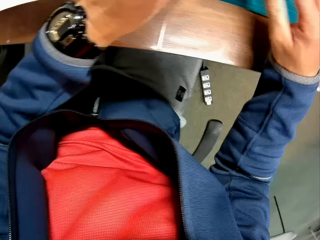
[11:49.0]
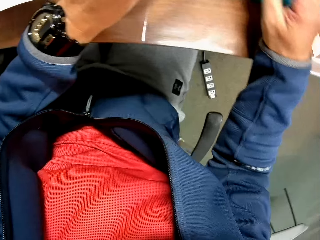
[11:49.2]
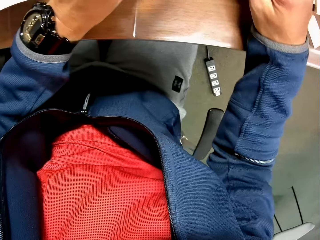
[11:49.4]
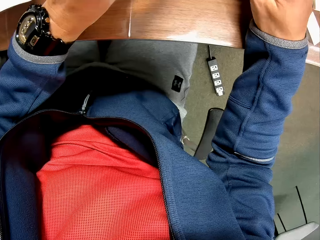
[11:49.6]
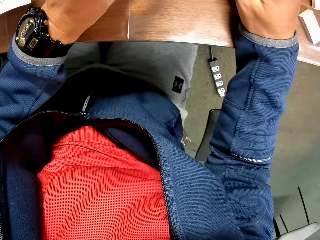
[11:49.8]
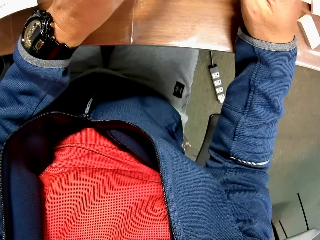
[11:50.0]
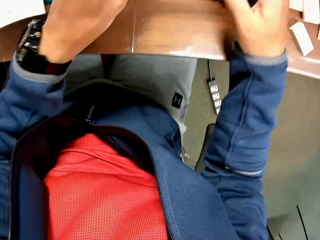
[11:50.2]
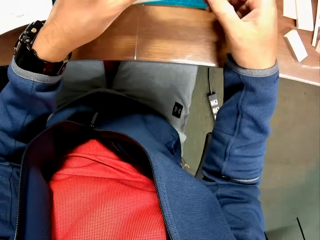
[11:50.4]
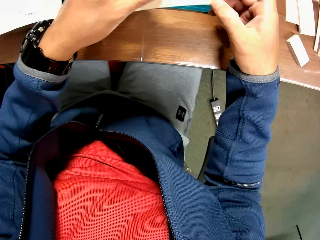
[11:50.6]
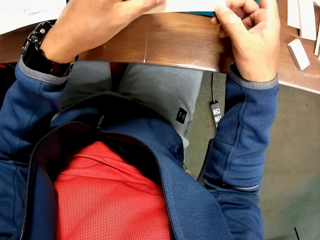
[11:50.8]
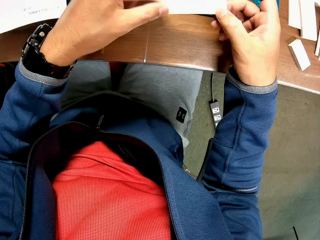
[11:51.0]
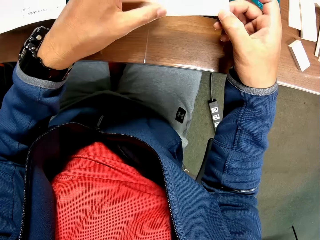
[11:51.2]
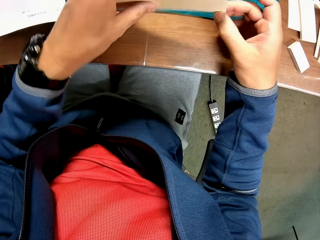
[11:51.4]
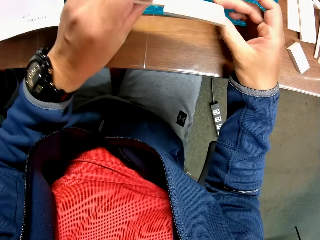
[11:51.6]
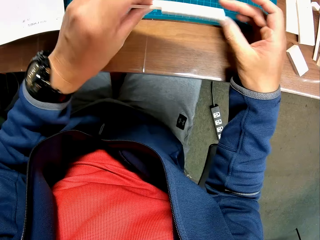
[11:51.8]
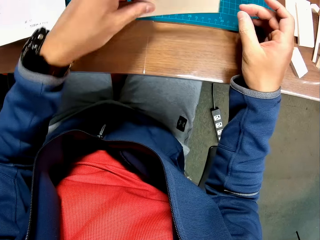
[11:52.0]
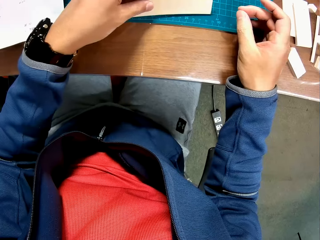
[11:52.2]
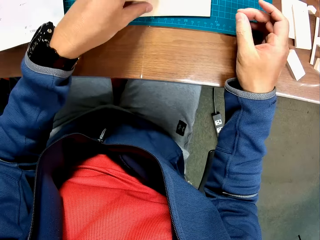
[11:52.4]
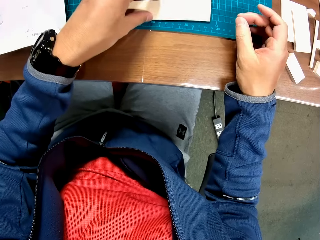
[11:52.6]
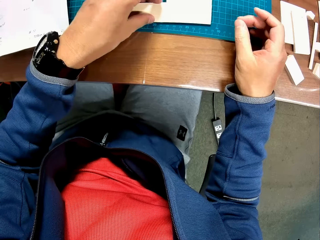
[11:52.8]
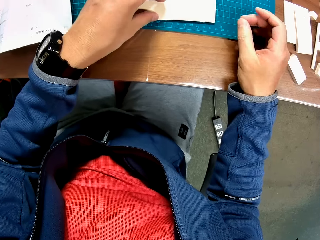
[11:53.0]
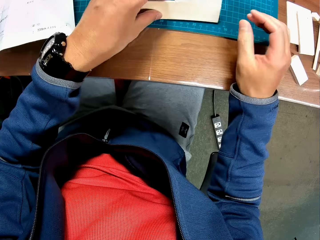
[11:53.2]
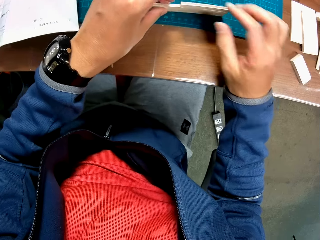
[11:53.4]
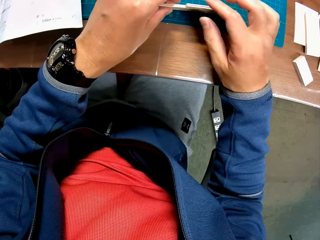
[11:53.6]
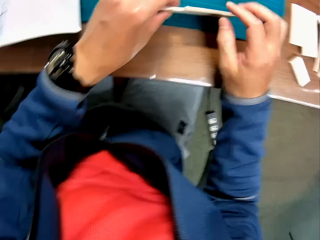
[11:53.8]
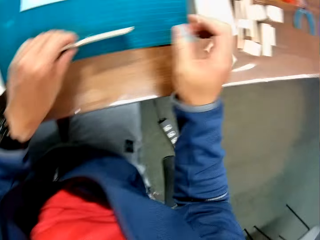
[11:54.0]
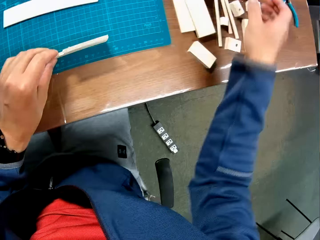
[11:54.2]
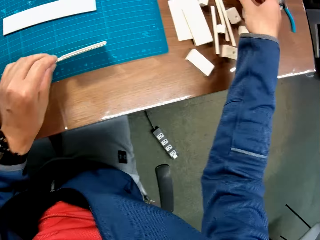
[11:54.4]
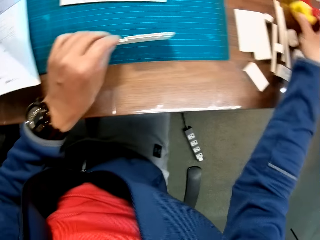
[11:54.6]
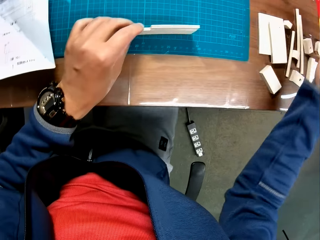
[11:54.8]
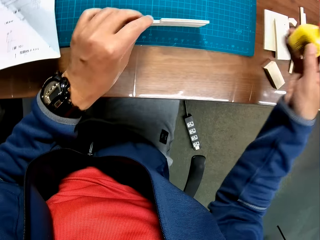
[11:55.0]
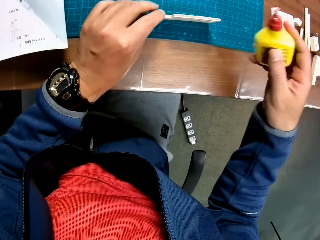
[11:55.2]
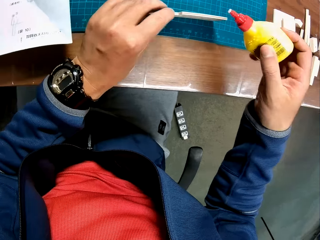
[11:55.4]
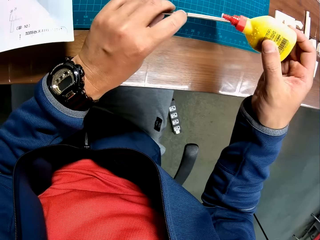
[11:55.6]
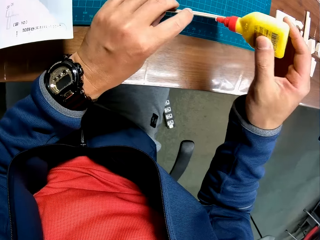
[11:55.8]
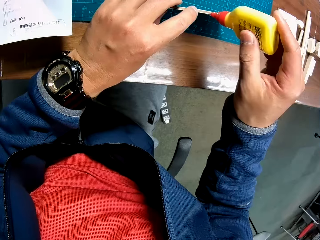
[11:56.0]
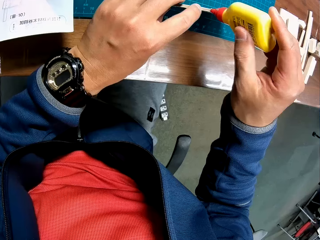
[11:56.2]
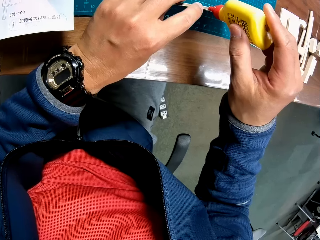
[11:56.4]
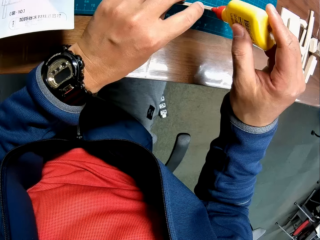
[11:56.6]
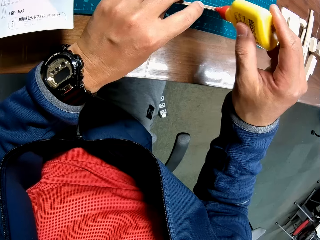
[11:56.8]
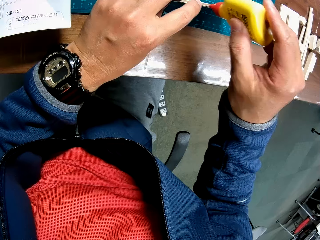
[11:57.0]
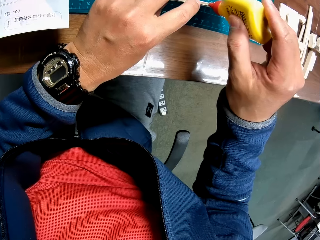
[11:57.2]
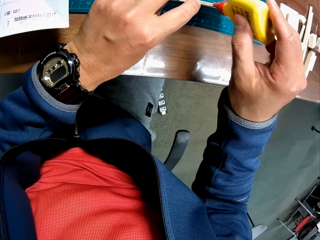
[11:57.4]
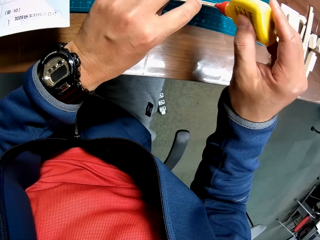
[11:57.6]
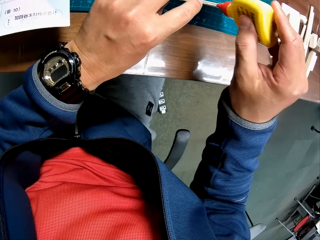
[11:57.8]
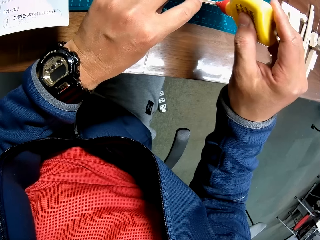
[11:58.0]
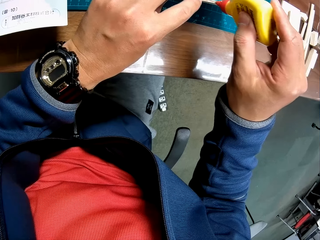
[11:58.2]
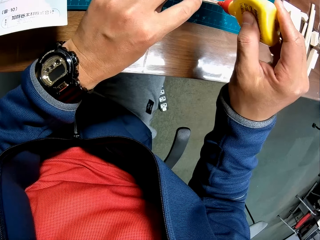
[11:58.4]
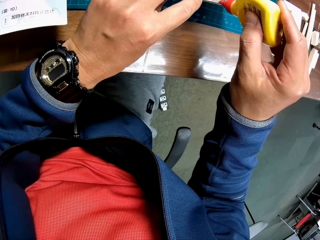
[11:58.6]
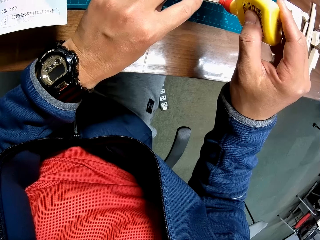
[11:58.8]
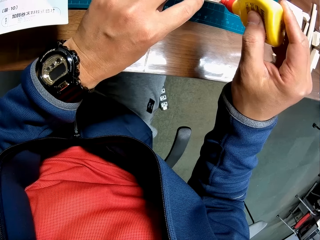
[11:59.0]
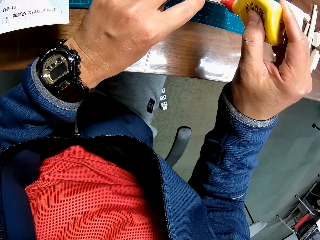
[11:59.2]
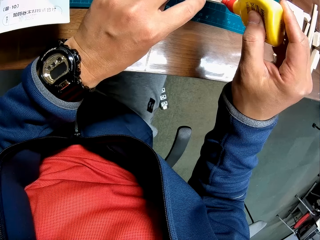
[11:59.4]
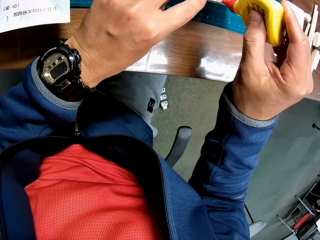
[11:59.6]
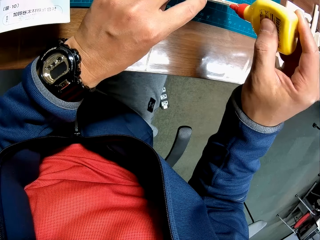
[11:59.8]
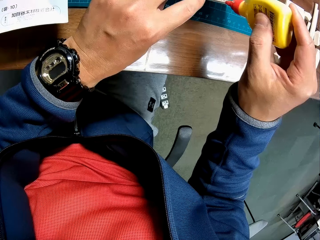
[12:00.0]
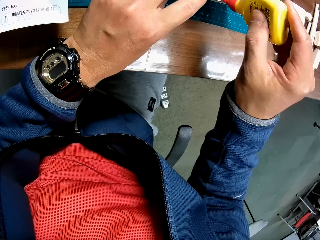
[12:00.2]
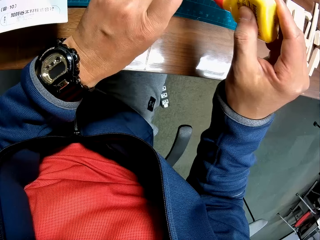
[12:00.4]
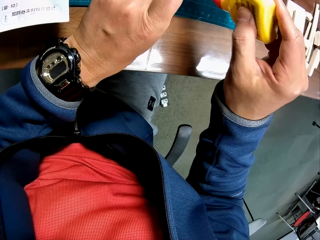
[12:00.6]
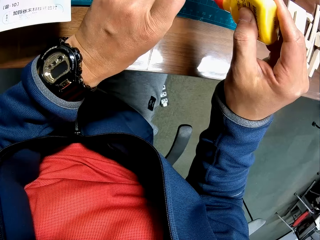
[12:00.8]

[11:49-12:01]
The camera wearer checks the woodcraft pieces. They pick up a woodcraft piece. They pick up glue from the table. They apply glue to the model piece on the green sheet.

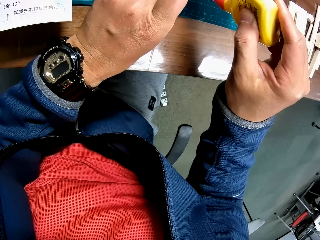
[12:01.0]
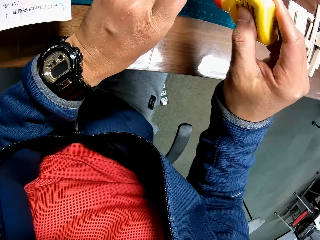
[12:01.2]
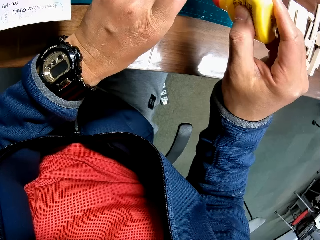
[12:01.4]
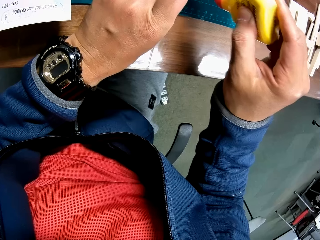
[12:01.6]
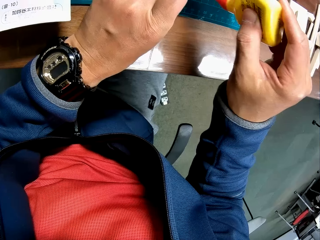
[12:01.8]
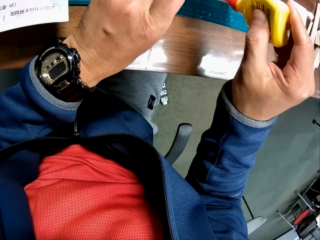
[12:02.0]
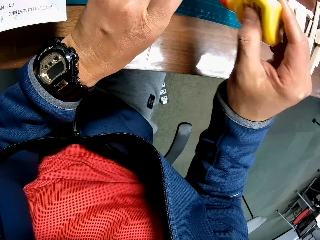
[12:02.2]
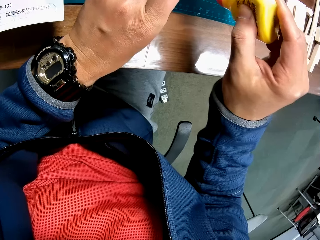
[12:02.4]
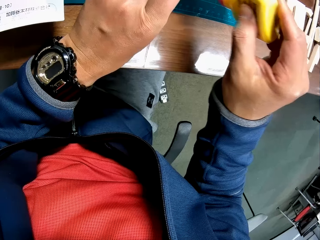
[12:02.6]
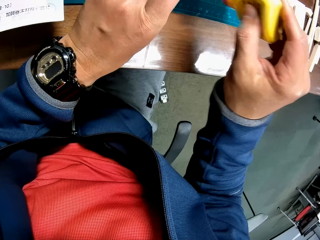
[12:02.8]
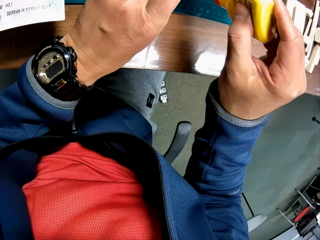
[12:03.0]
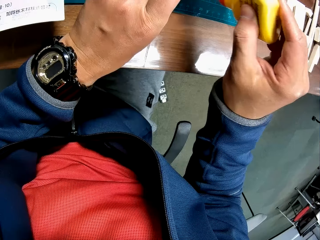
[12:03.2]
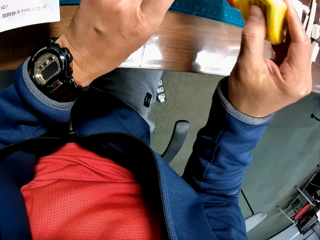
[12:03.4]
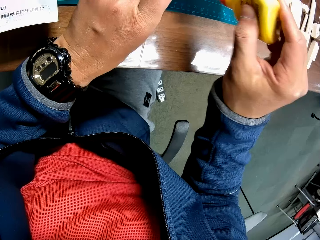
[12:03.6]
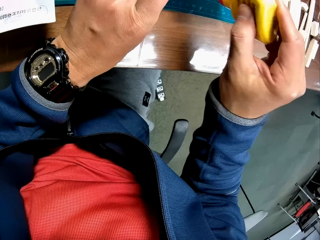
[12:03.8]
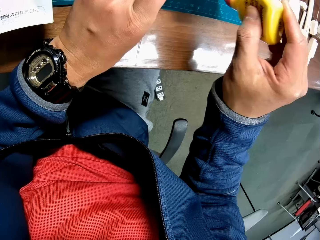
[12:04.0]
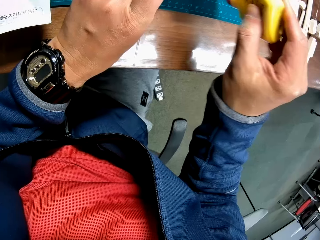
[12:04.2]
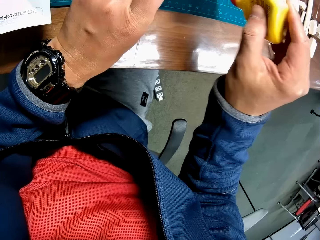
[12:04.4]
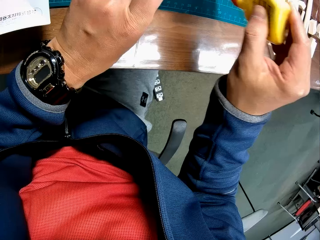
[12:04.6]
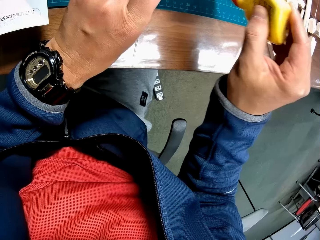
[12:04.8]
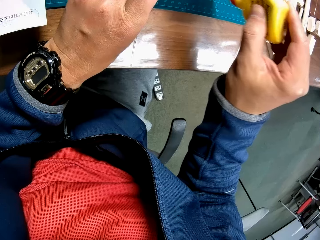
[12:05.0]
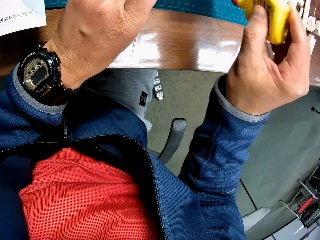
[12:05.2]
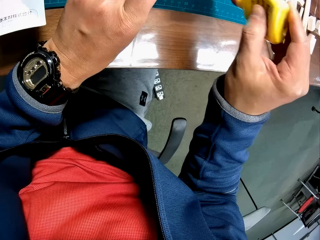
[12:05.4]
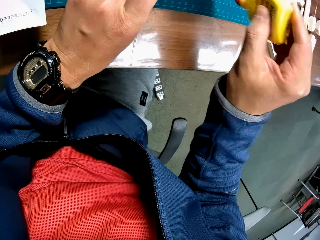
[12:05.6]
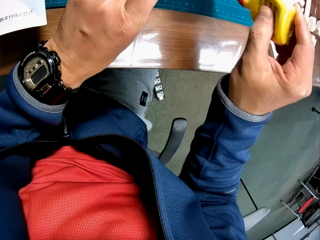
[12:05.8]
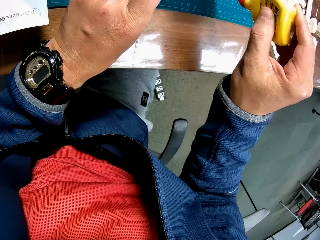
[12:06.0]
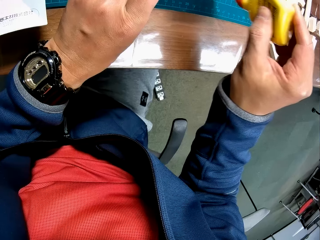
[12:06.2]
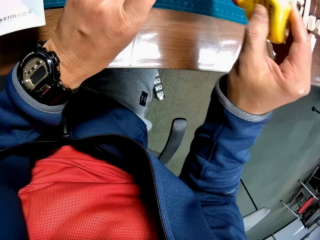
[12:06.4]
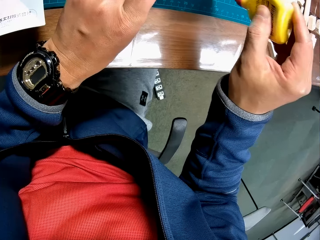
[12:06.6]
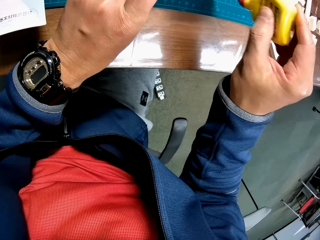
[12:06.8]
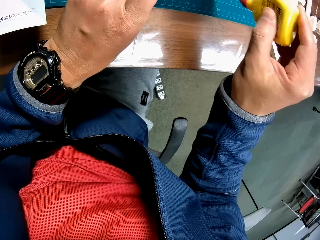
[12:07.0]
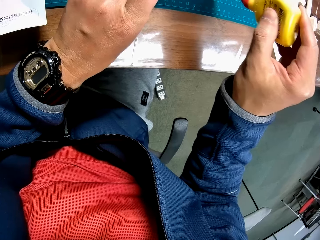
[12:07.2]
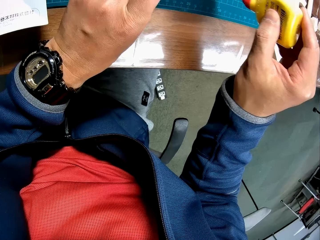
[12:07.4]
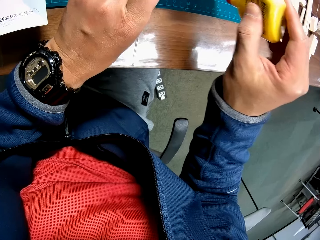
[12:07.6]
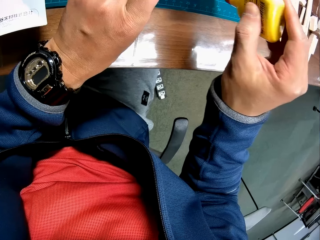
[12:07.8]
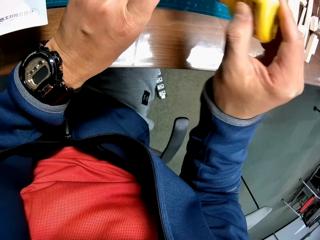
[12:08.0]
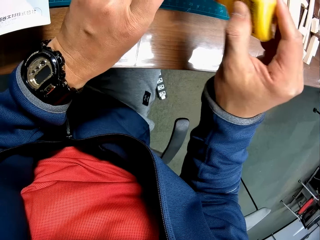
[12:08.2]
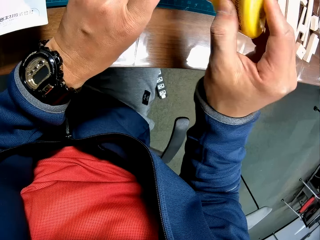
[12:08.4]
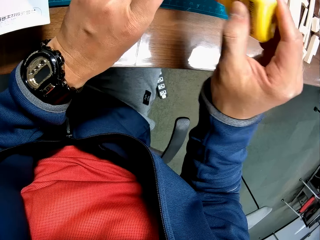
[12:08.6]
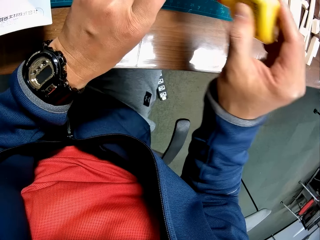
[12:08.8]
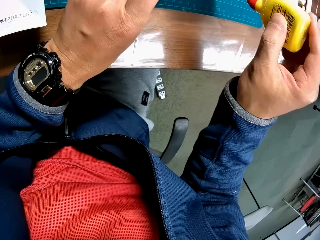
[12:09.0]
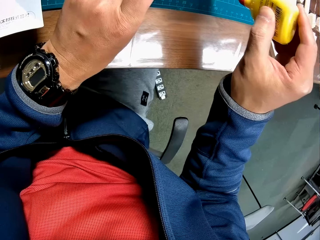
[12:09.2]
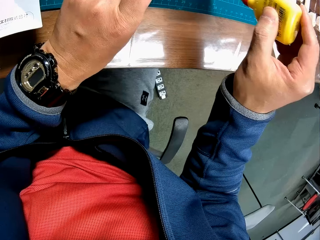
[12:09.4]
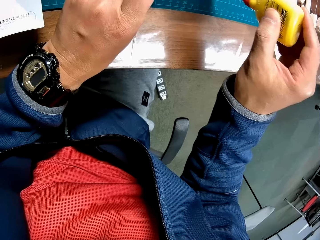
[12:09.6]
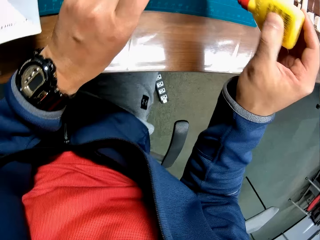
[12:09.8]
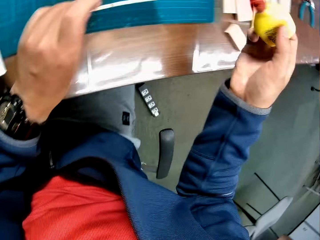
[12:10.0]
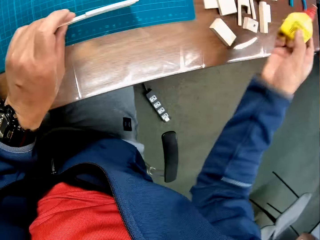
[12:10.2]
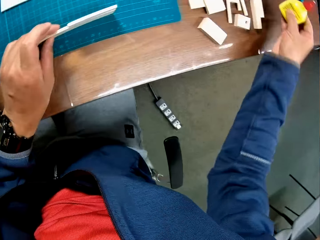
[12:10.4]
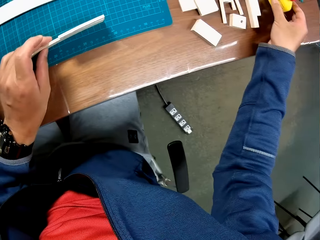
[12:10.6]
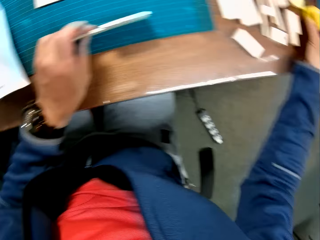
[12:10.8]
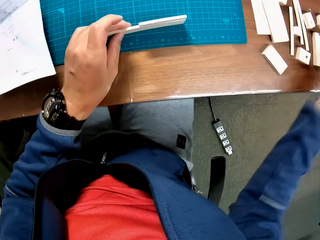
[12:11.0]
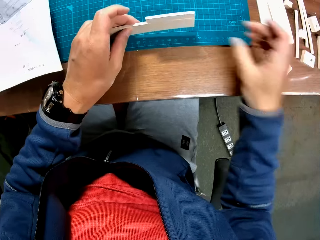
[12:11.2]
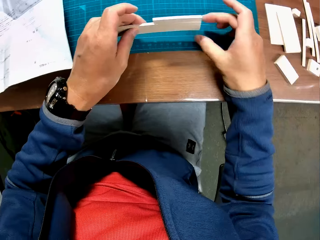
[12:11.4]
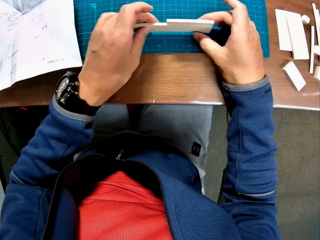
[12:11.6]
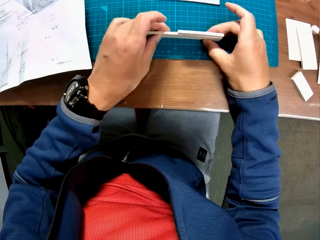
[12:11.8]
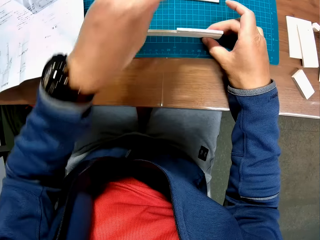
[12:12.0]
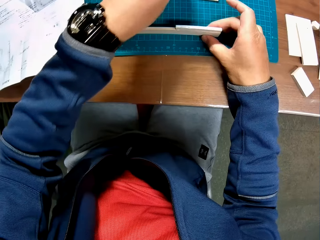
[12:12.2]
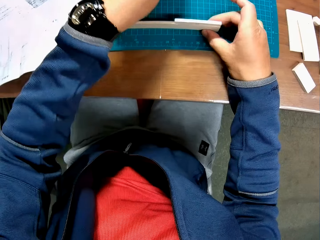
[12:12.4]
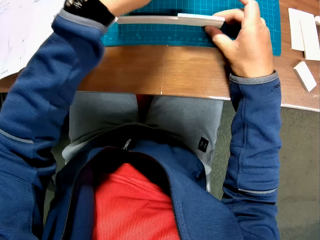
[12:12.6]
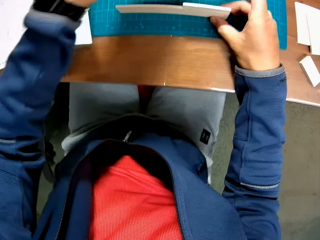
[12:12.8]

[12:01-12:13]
The camera wearer drops the glue on the table. They take a woodcraft piece with the right hand. They place the joined model pieces on the green sheet.
